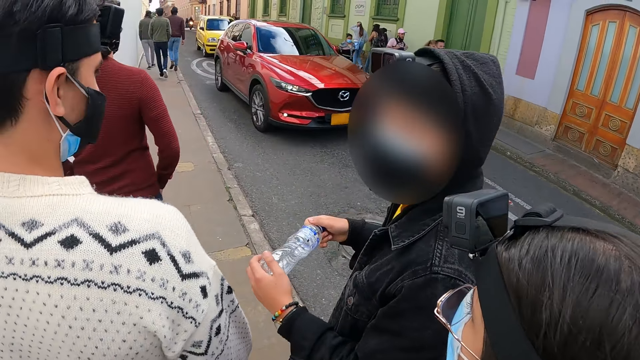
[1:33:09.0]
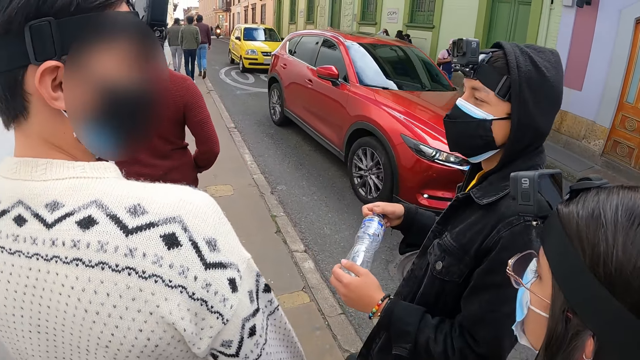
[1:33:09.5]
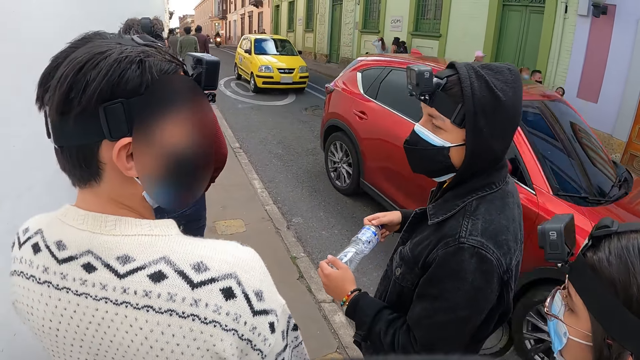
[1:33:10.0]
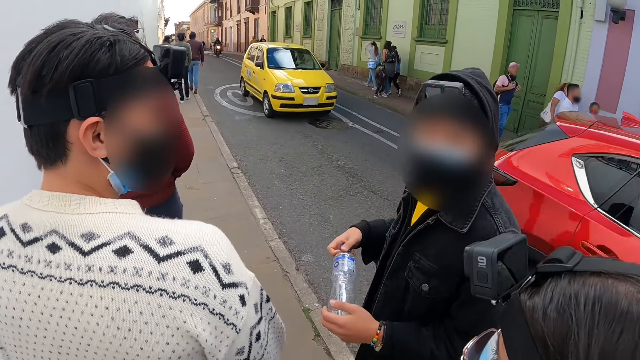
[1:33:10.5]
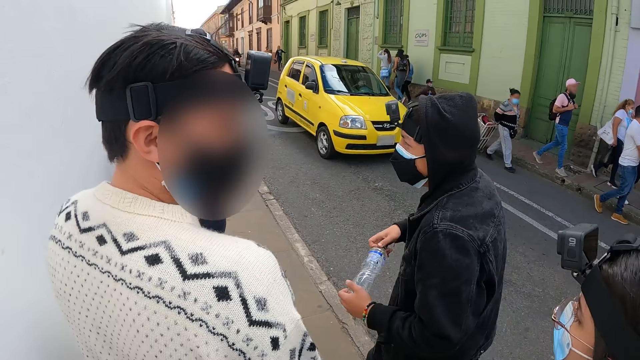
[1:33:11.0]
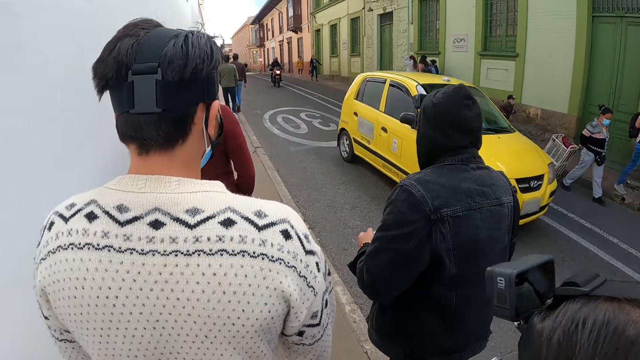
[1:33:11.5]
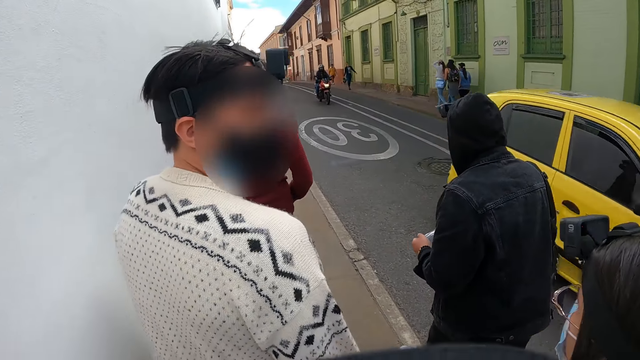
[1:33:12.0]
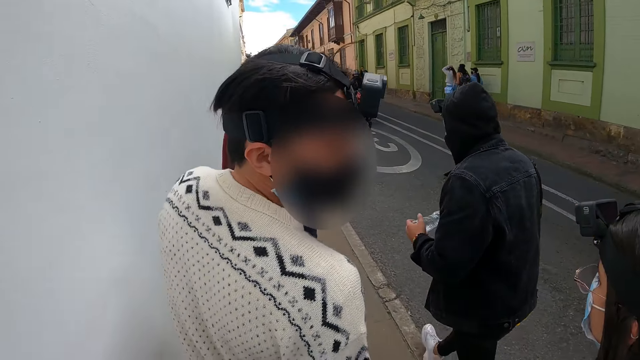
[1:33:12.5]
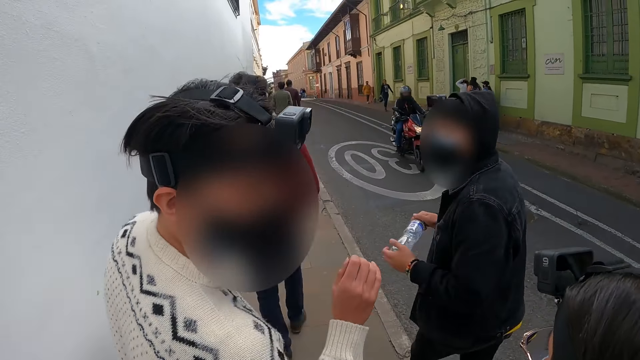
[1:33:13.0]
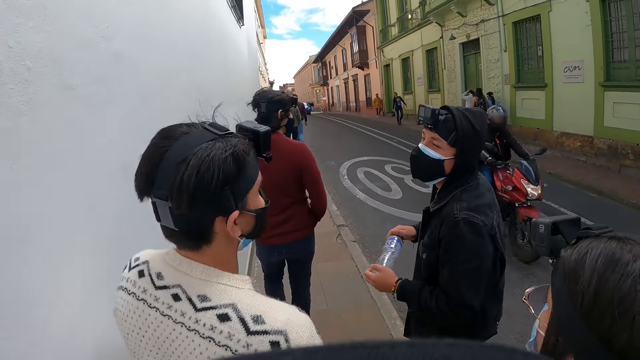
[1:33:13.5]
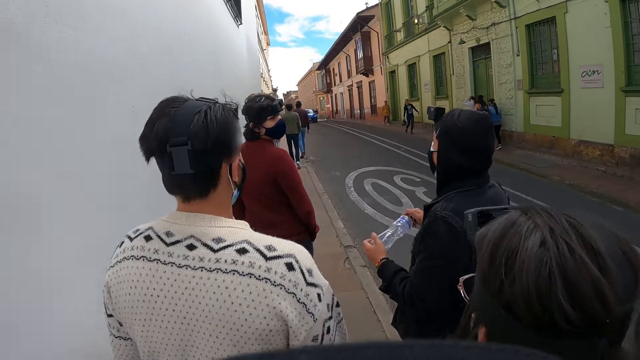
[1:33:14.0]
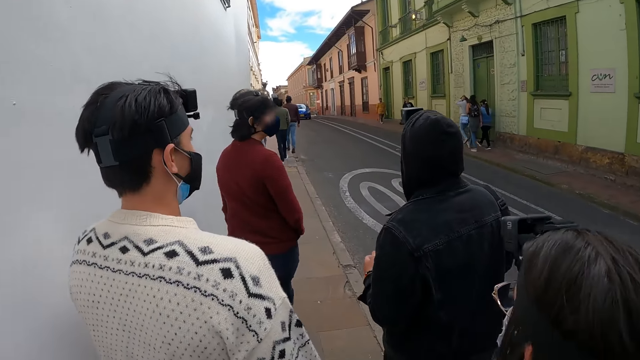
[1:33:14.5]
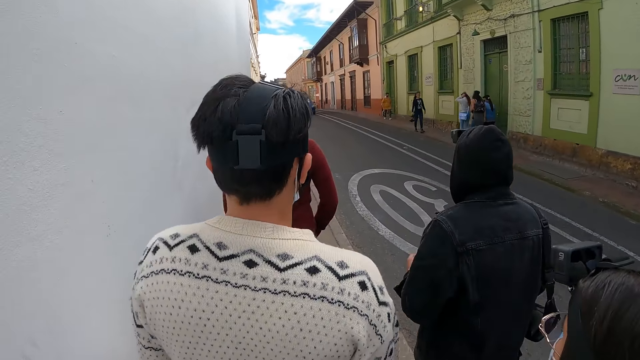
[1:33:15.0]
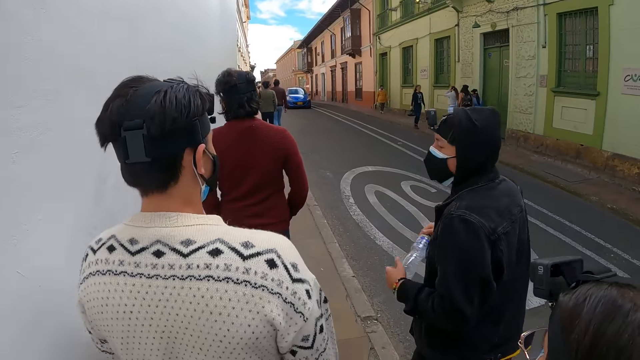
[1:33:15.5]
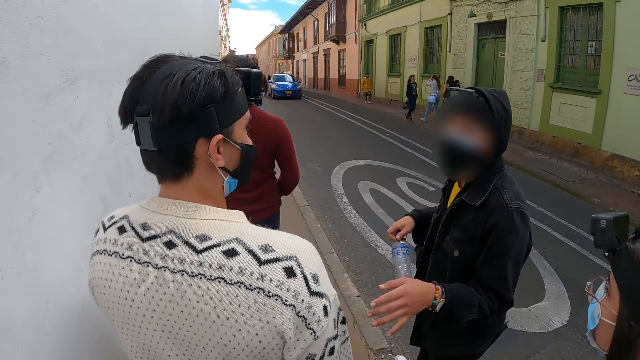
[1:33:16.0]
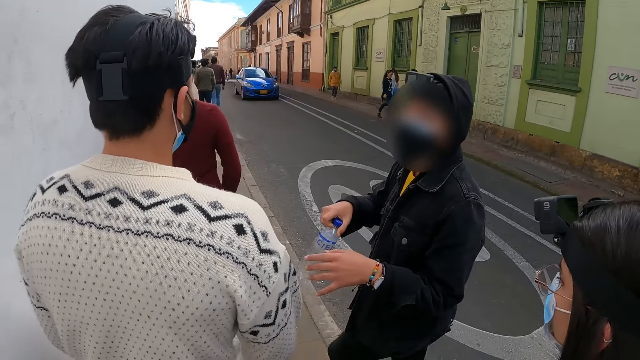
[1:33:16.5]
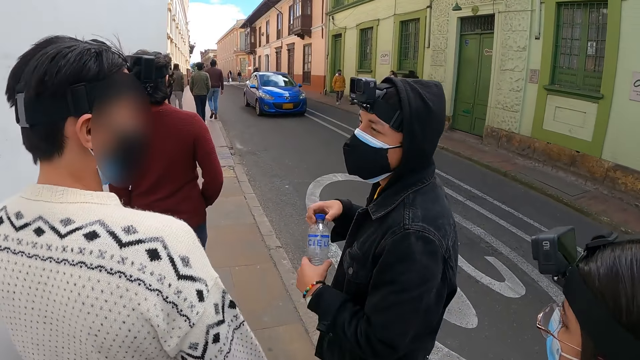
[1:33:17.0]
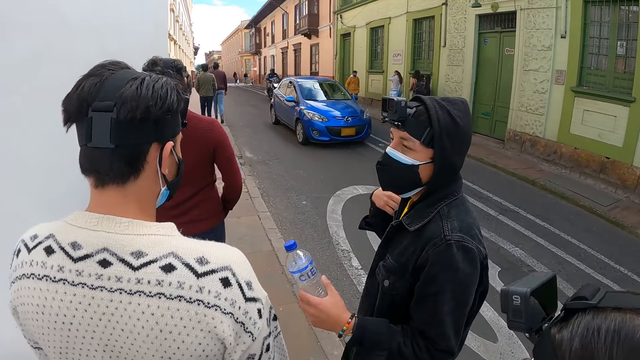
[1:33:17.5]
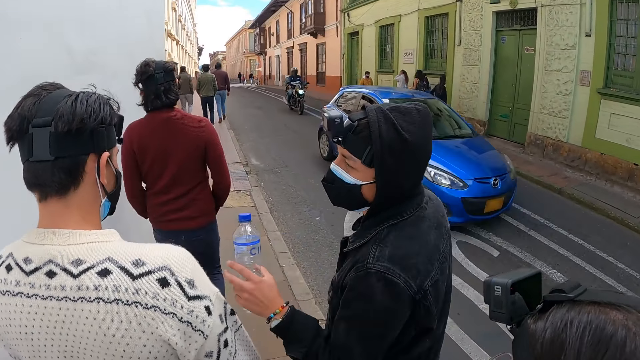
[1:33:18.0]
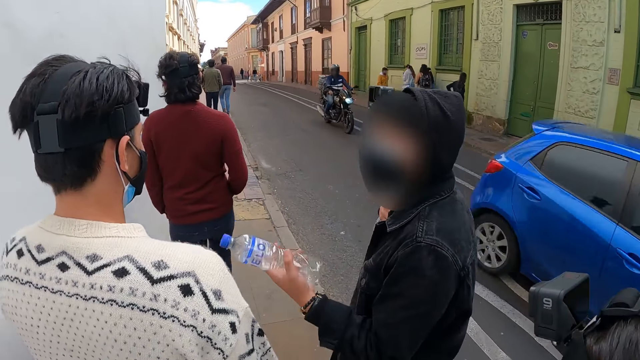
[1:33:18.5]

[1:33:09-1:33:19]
A person looks across the street. Another person gestures to the first person with his hand.

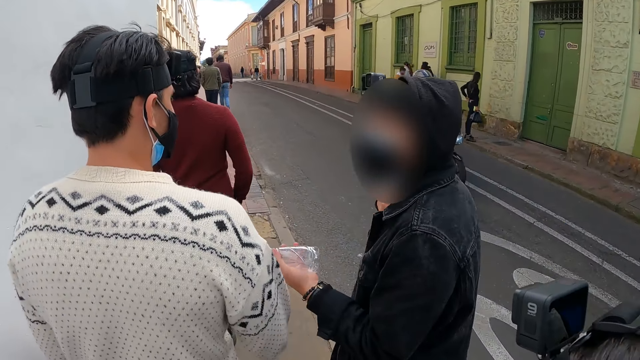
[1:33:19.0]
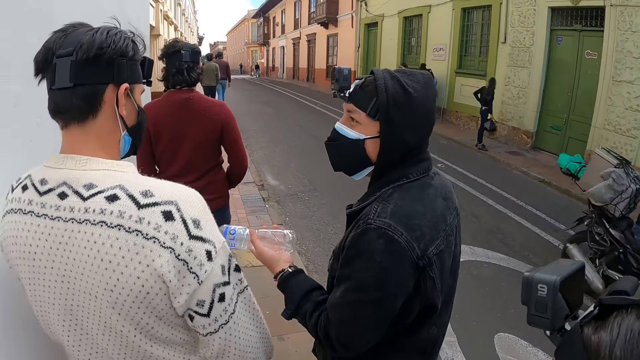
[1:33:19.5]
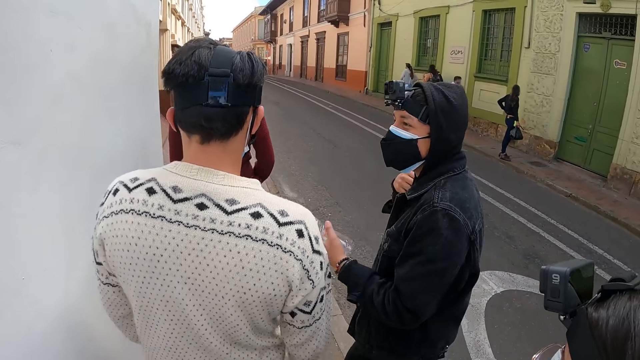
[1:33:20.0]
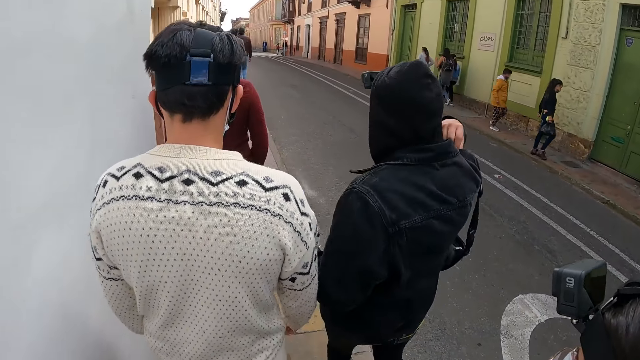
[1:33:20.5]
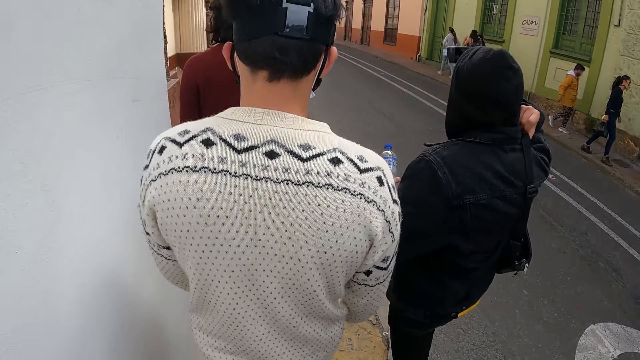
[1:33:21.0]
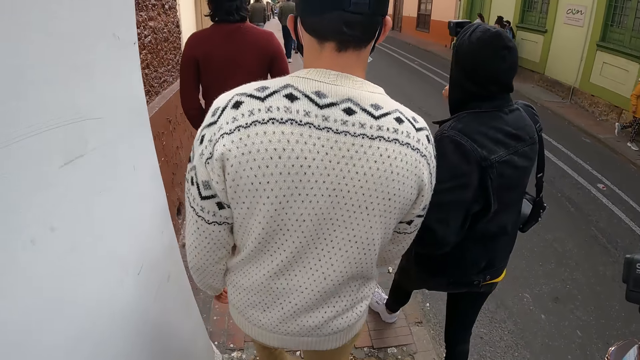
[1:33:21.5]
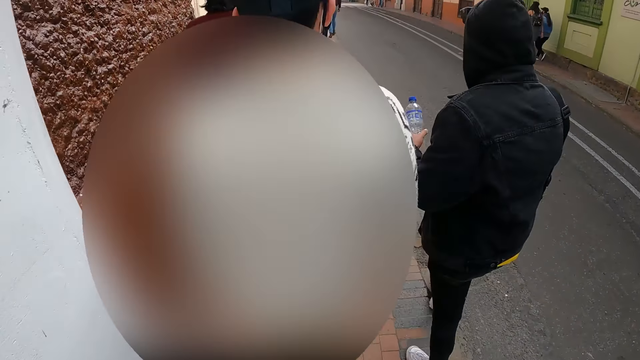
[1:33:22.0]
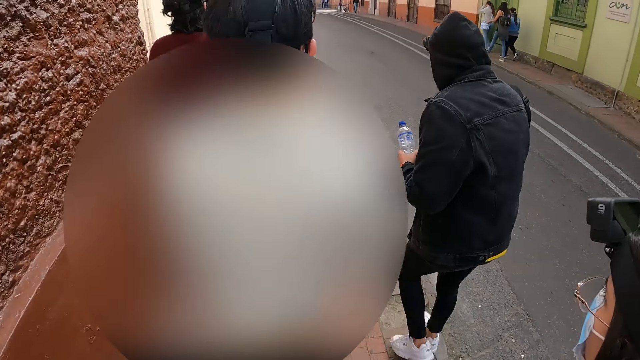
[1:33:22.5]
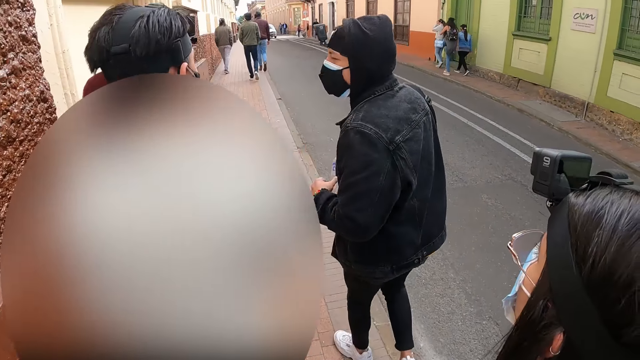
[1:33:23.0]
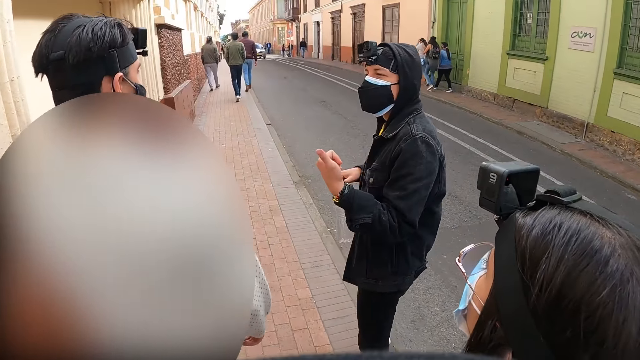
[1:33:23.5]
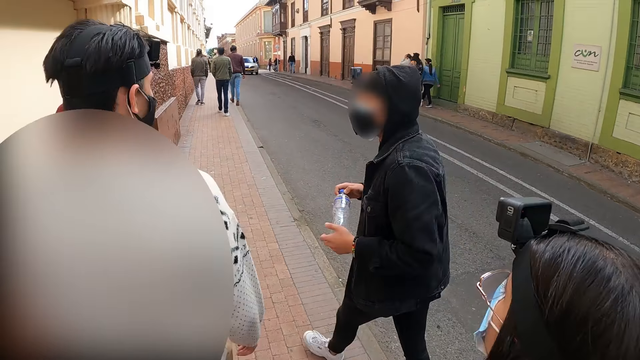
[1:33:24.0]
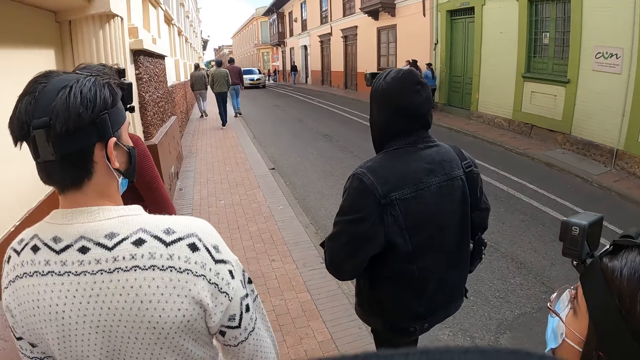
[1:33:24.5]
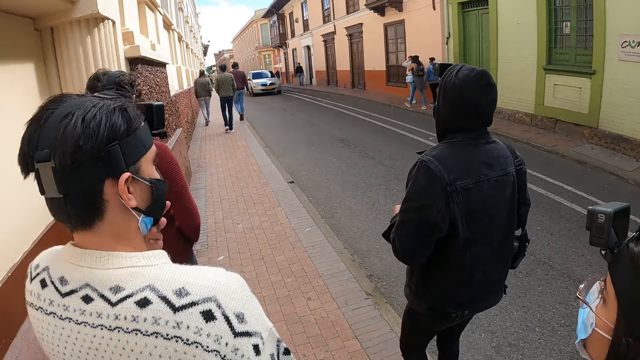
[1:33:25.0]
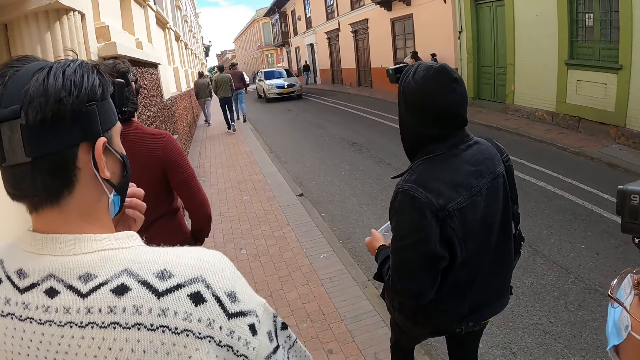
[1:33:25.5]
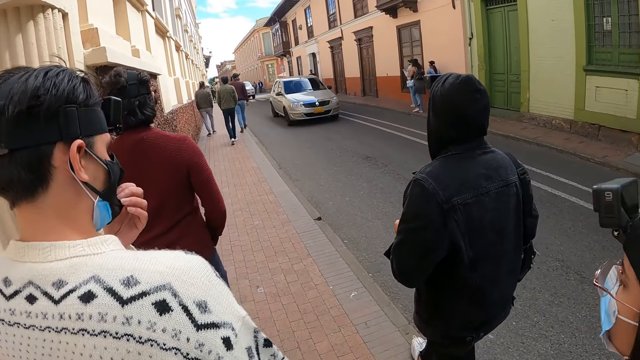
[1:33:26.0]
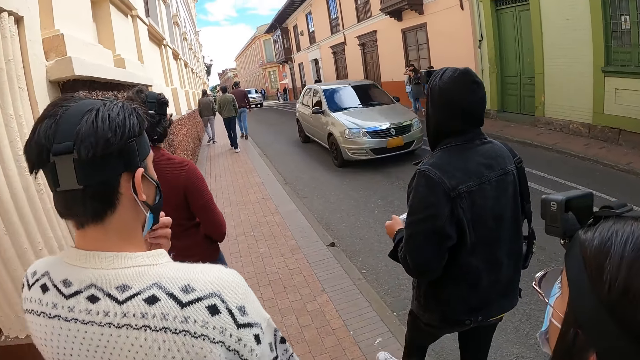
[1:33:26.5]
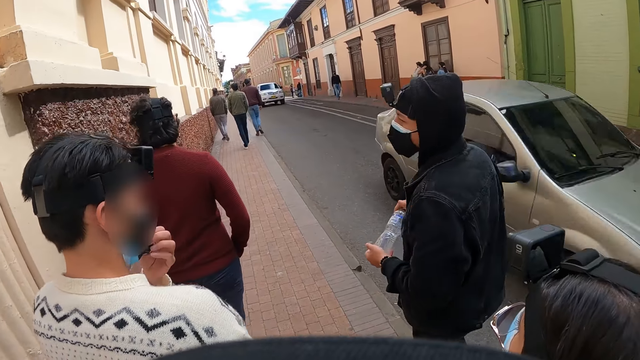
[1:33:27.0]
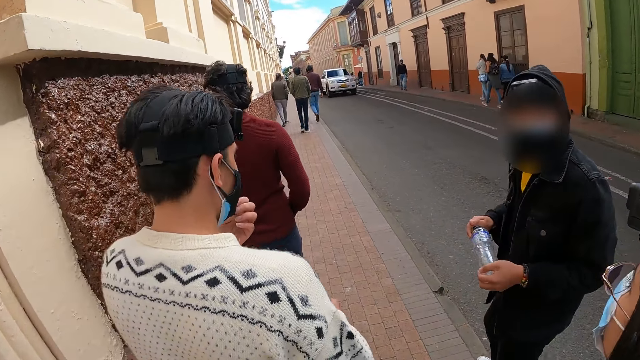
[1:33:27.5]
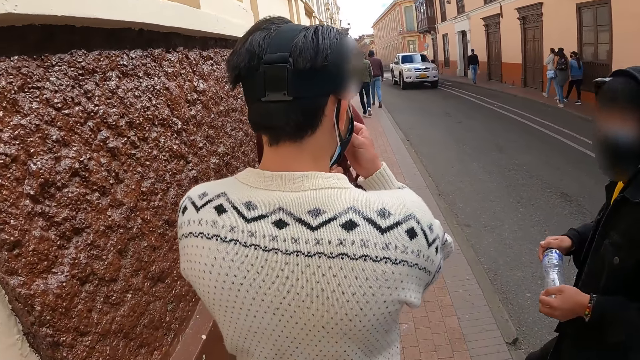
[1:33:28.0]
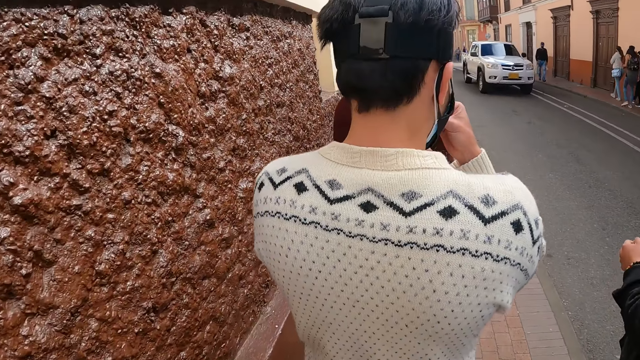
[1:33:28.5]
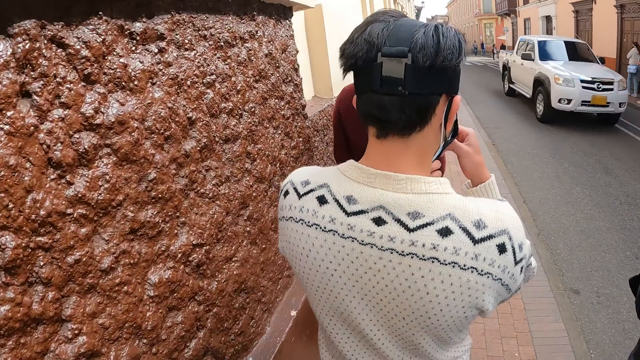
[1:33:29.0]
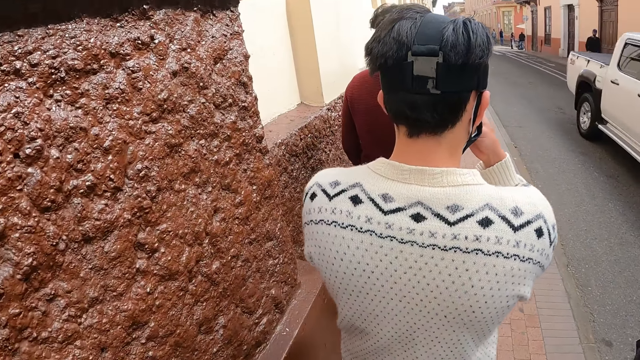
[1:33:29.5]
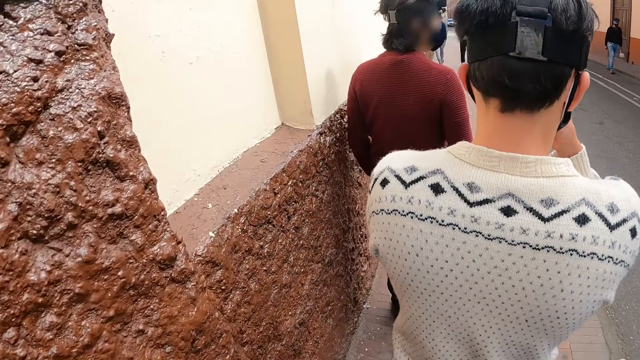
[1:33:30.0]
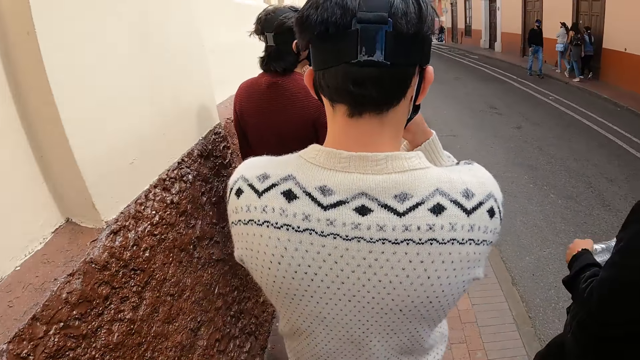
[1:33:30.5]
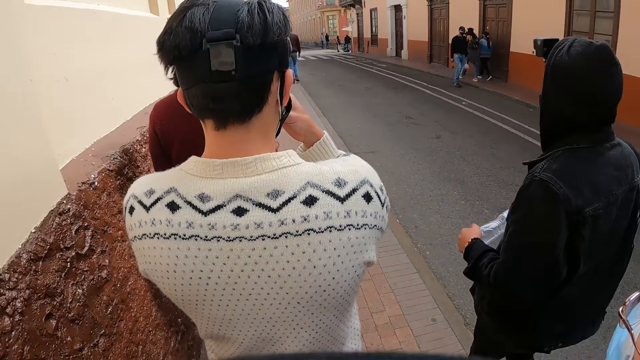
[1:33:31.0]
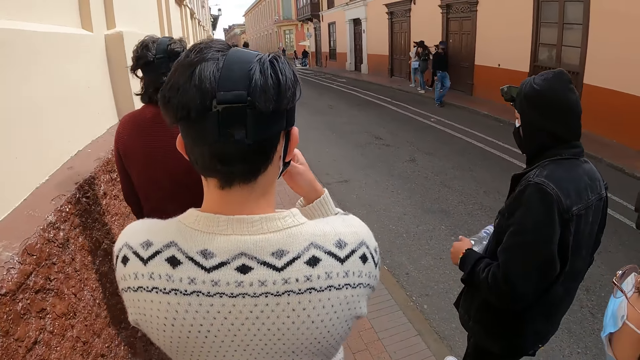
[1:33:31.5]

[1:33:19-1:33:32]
A person adjusts his bag on his shoulder and gestures to another person with his thumb finger. The other person adjusts his face mask. The first person looks back at the camera wearer.
